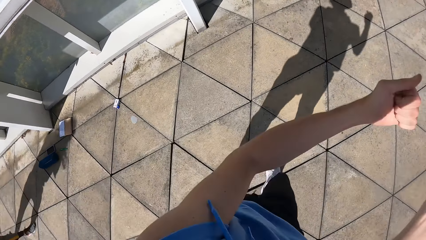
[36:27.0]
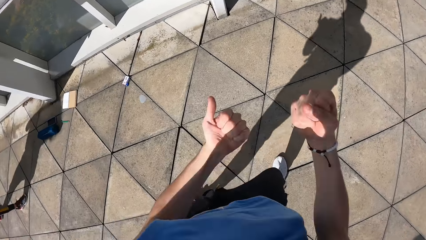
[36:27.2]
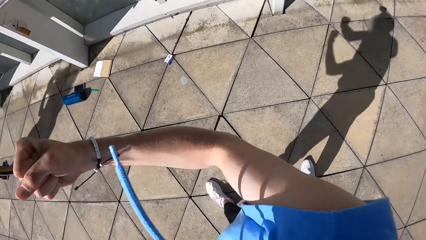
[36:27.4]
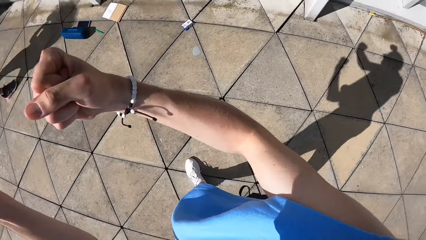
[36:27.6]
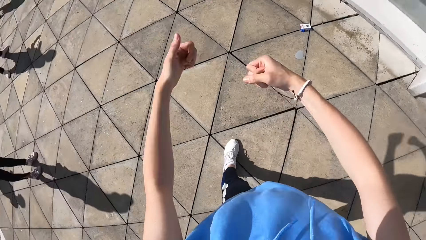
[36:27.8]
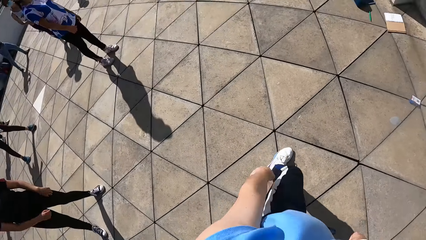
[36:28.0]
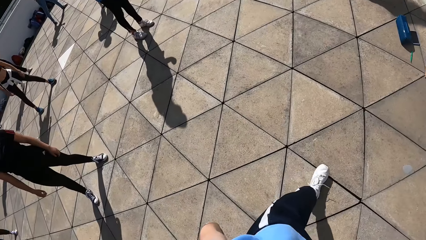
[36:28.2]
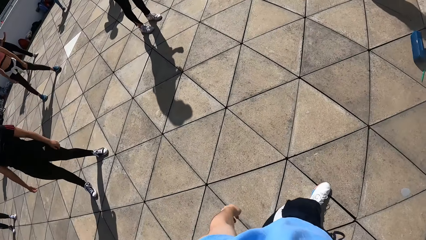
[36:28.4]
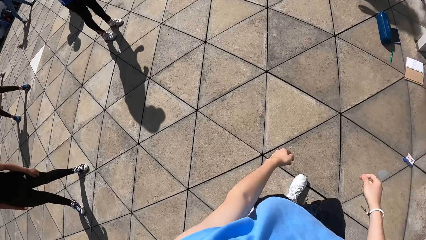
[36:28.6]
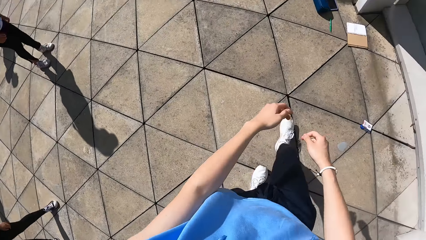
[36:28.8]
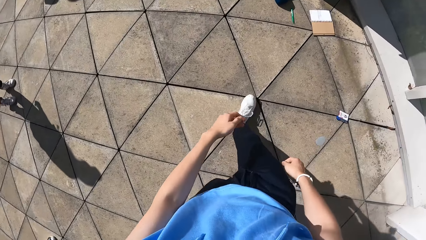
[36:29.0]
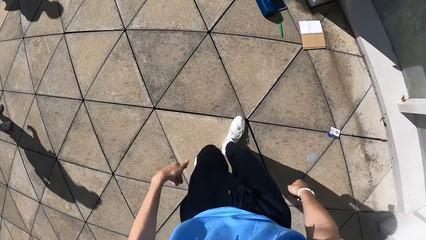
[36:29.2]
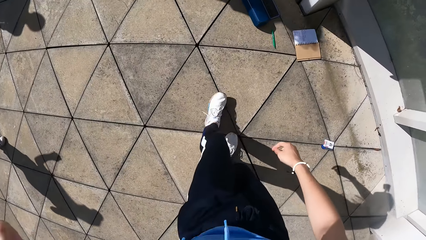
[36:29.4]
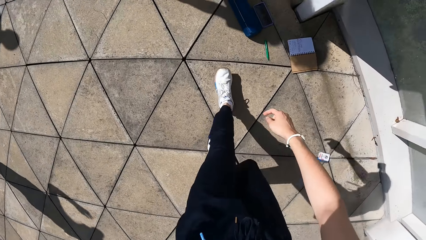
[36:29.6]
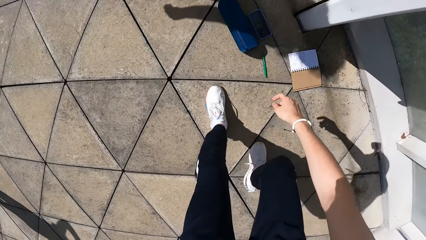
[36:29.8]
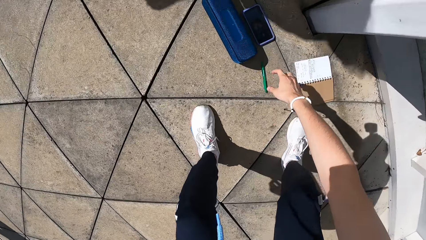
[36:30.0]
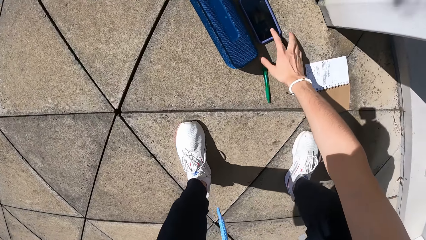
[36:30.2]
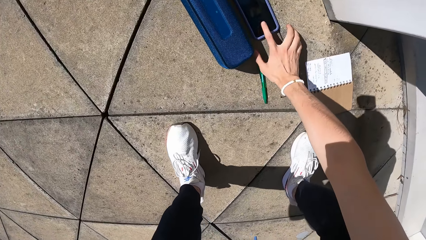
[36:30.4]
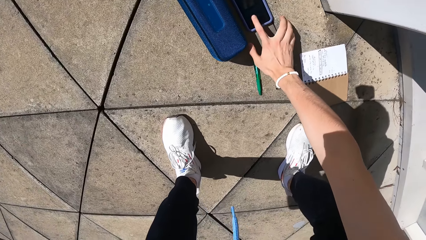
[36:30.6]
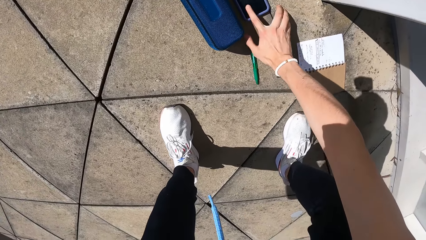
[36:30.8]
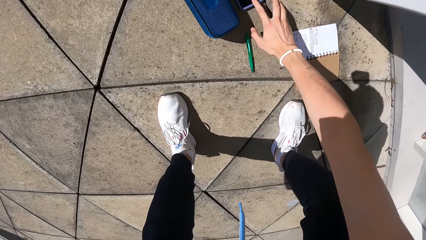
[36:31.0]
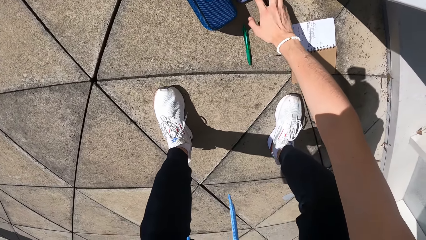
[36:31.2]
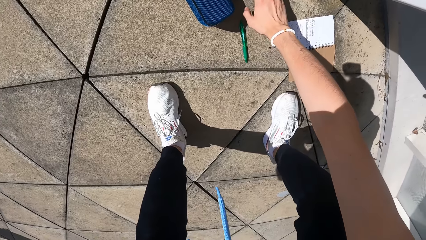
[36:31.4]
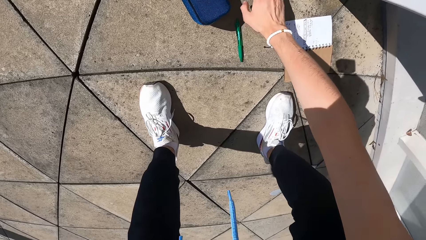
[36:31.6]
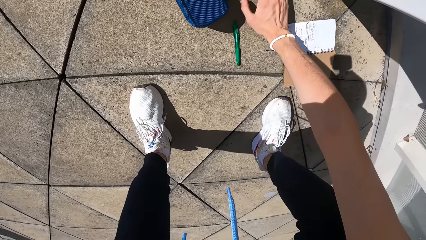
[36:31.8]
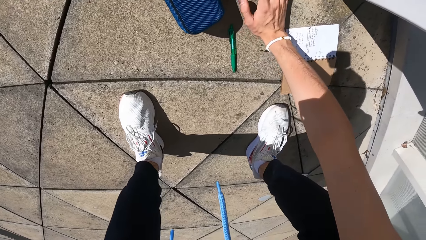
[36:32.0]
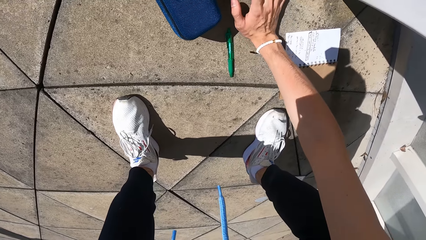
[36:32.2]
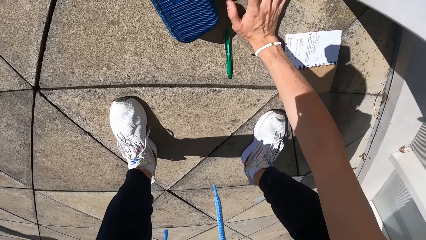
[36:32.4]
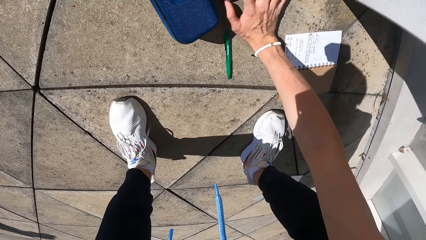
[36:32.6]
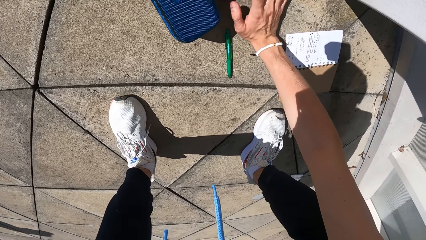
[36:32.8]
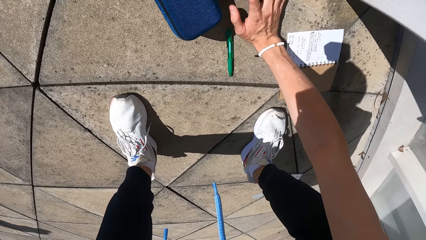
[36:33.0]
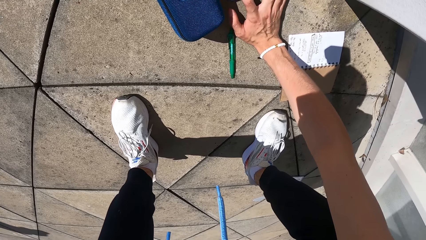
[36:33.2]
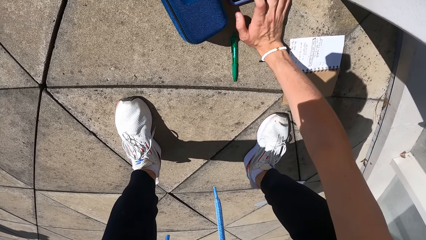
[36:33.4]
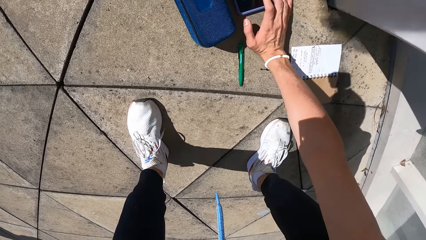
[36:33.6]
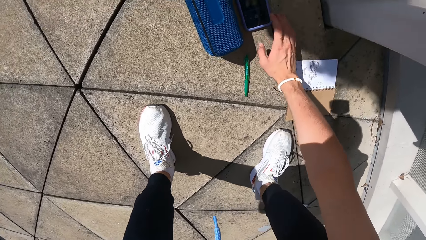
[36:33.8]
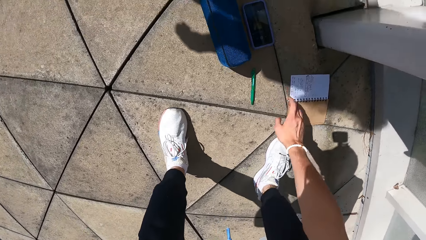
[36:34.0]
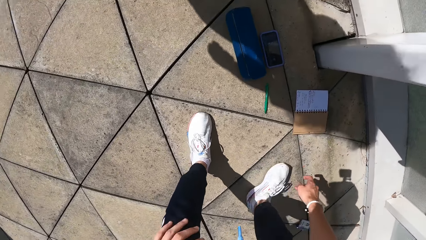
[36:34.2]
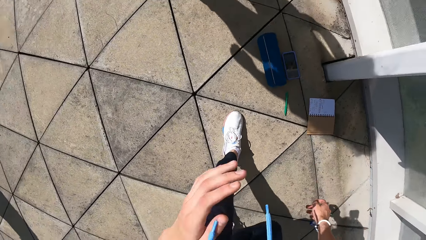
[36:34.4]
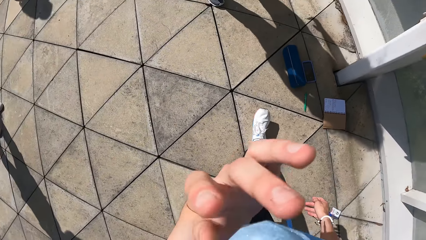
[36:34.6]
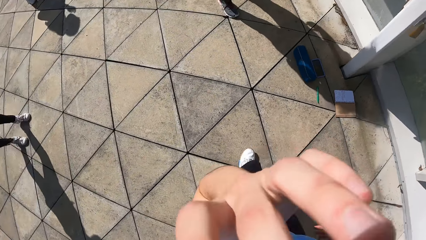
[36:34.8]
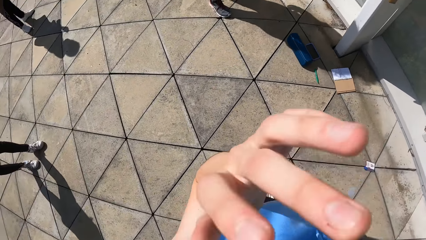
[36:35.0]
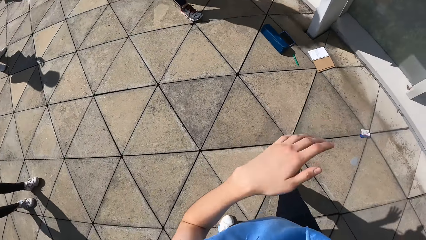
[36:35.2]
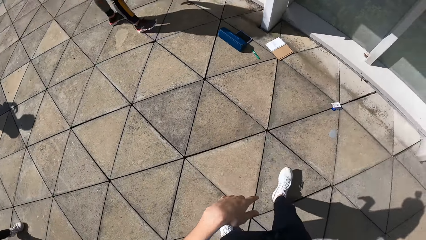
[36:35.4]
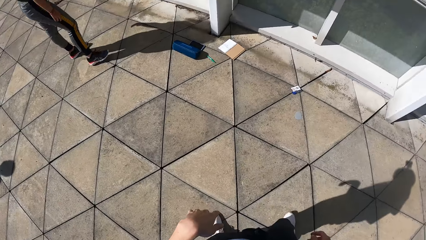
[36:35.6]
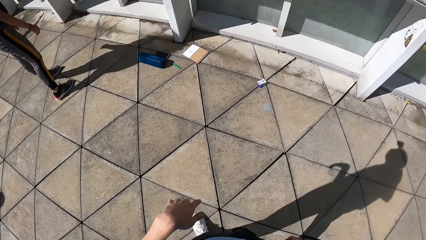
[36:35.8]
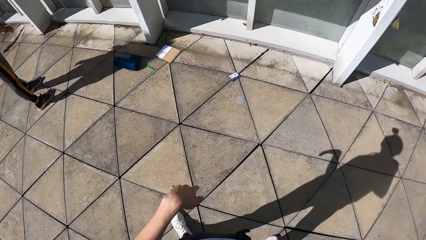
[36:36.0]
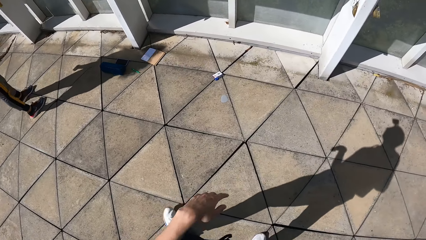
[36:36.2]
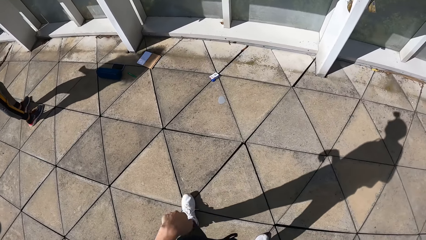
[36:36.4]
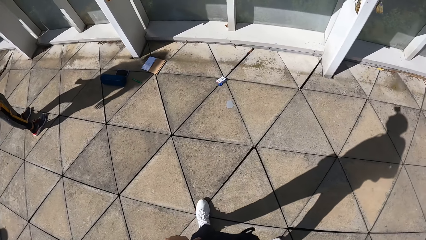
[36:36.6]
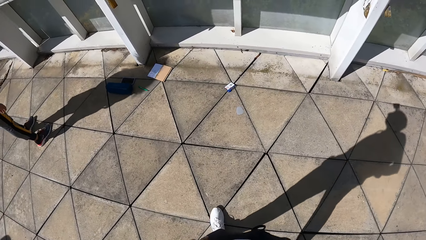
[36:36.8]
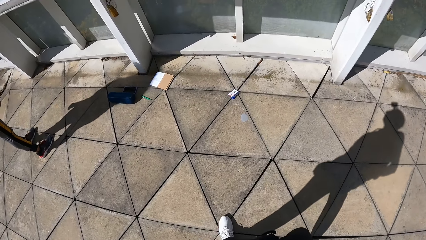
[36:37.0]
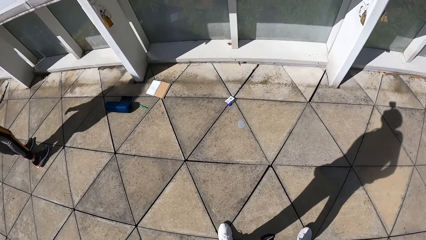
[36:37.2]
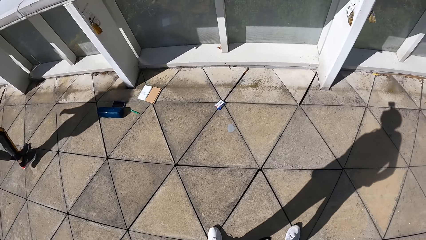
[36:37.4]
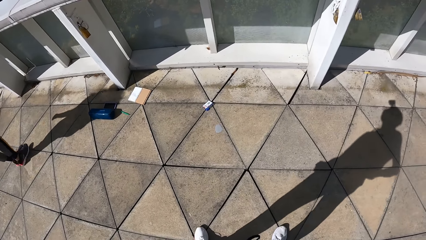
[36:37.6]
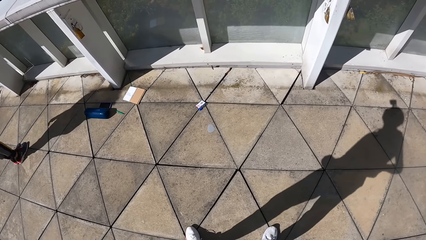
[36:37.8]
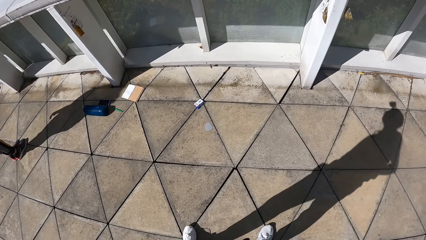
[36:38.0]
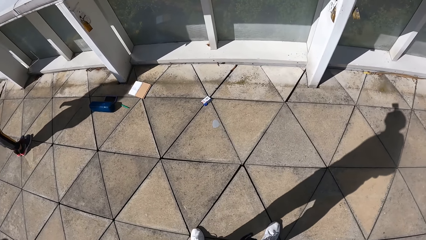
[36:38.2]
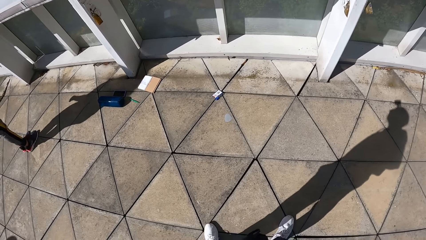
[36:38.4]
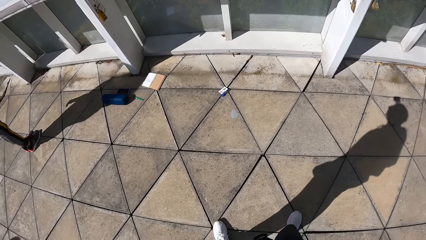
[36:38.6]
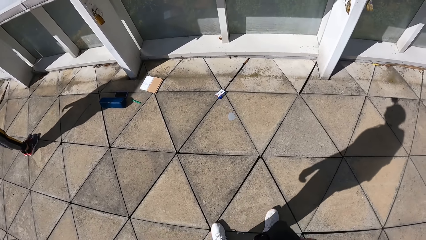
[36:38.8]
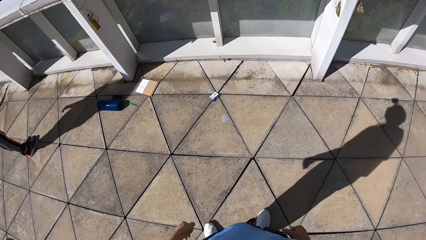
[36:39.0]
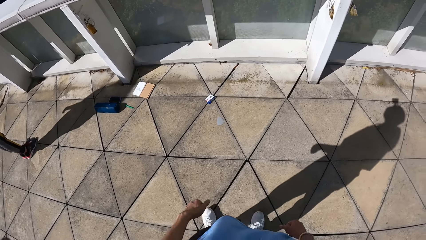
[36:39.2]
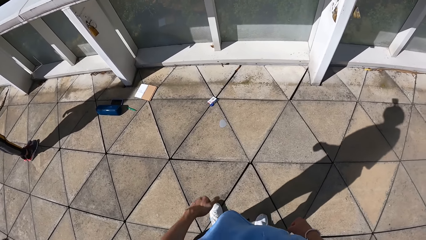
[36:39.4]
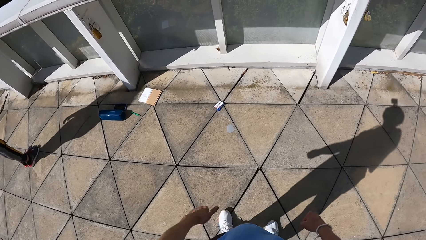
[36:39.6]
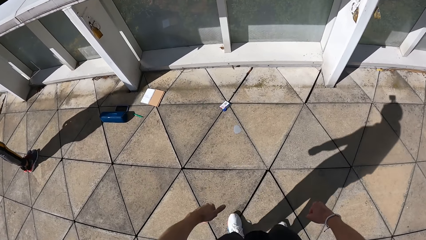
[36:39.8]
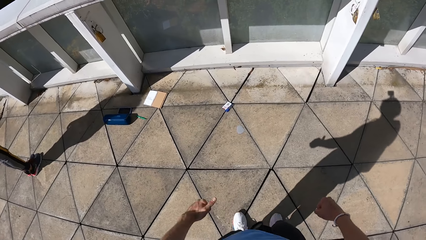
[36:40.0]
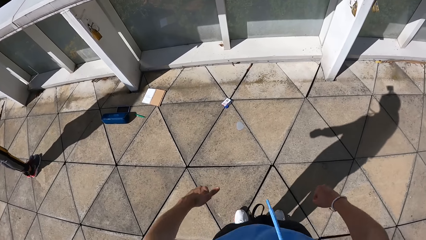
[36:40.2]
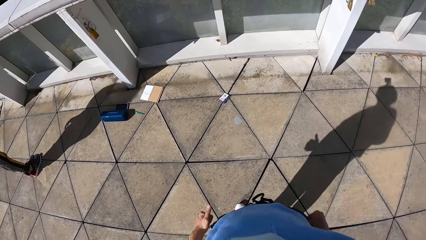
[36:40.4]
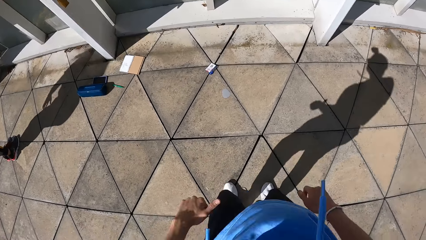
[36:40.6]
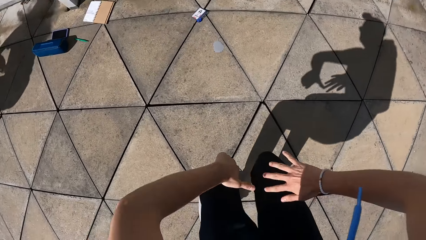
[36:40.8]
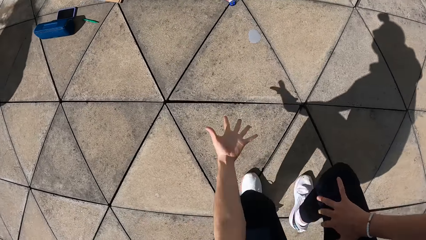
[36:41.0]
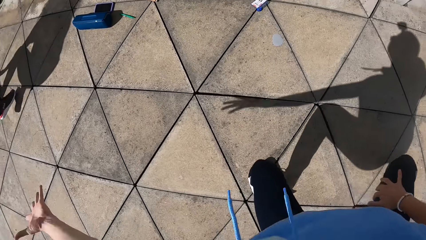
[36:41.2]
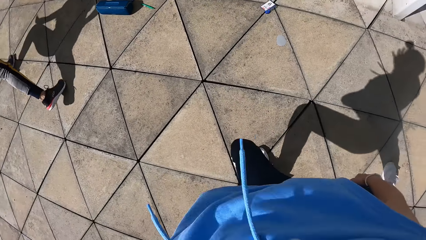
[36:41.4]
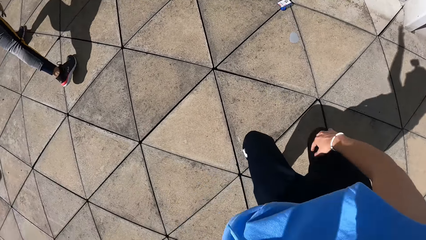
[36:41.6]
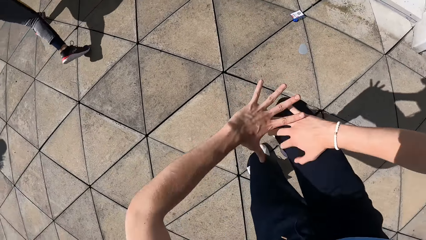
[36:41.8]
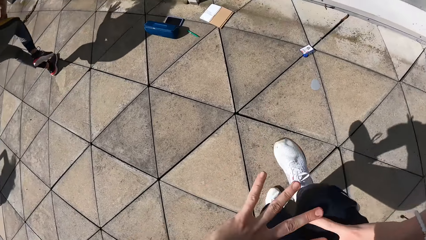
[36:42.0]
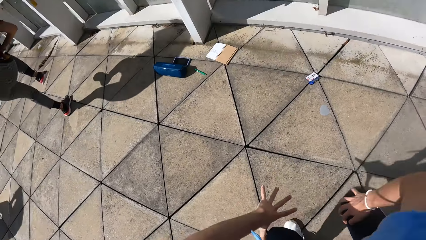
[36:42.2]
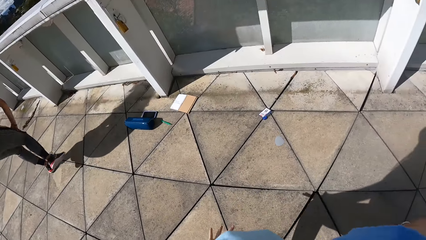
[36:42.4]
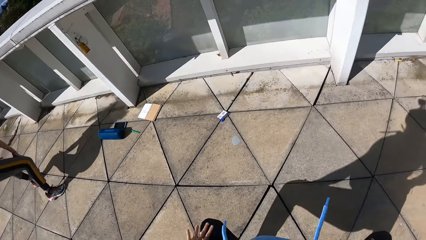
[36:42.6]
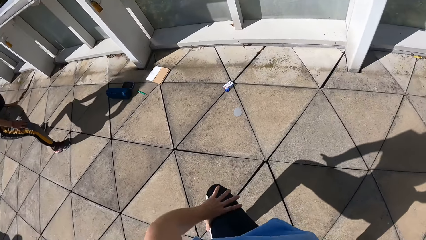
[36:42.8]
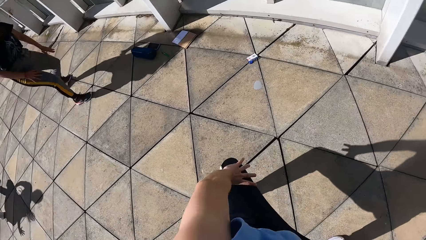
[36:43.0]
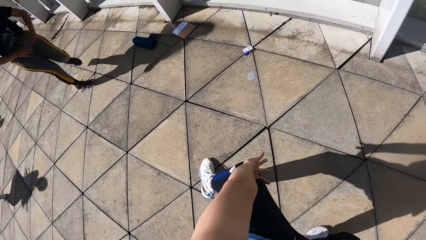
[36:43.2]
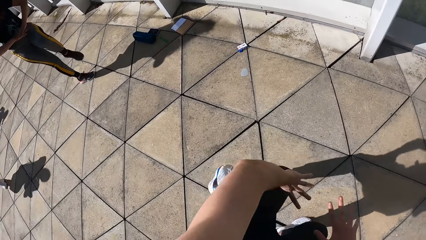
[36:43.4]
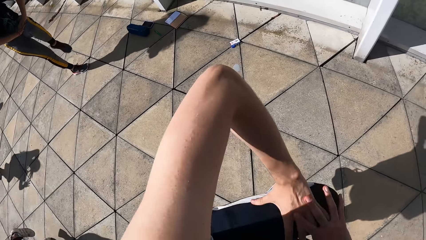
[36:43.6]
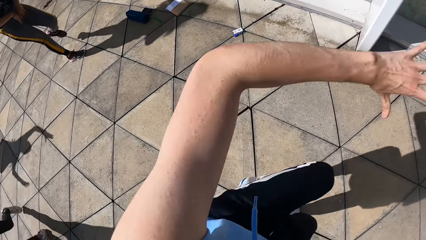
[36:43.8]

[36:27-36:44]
The camera wearer walks towards the phone. He squats. He operates the phone. He touches the phone on the ground with his right hand. He stands, walks backward, touches the face and moves the legs. He dances.
